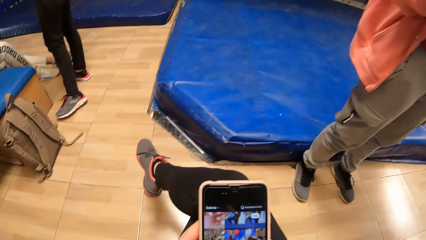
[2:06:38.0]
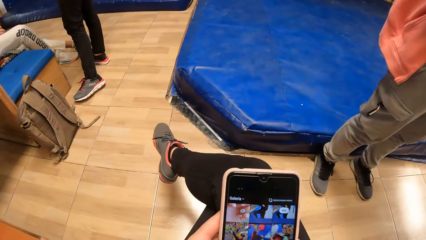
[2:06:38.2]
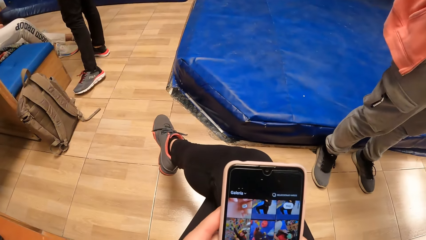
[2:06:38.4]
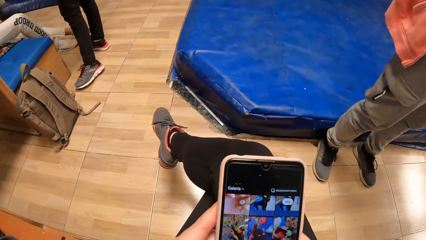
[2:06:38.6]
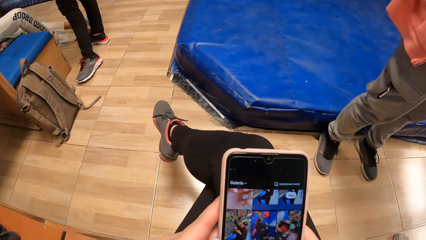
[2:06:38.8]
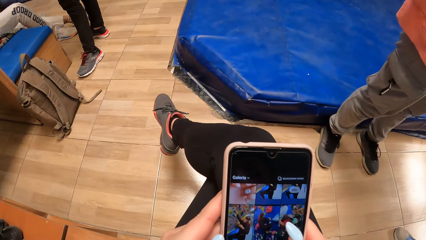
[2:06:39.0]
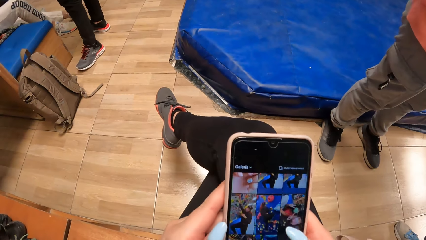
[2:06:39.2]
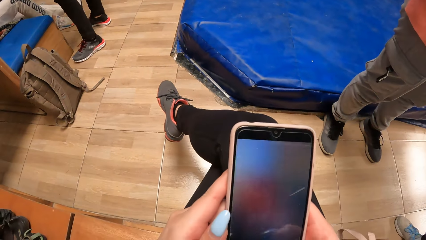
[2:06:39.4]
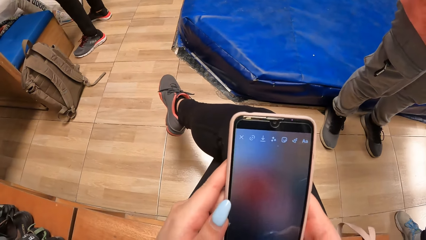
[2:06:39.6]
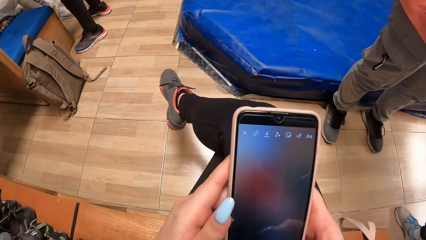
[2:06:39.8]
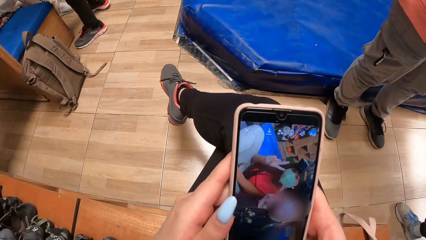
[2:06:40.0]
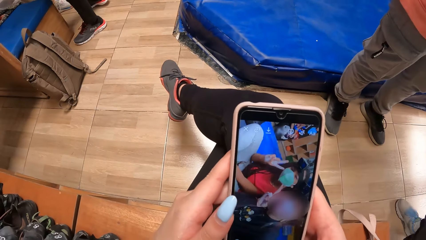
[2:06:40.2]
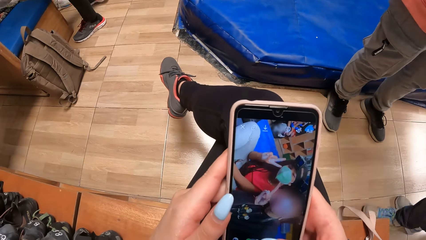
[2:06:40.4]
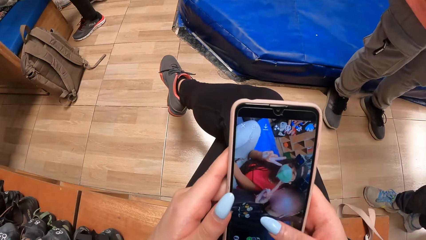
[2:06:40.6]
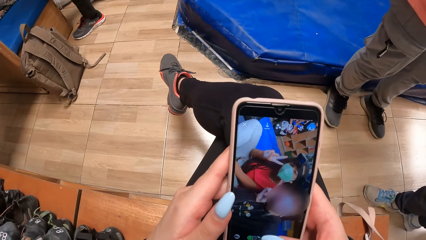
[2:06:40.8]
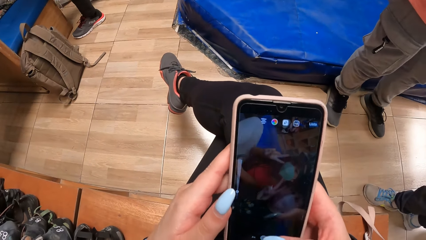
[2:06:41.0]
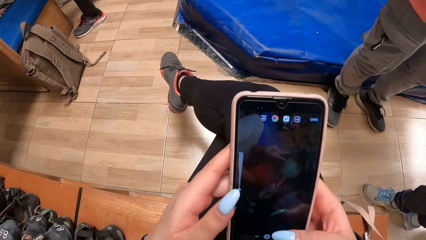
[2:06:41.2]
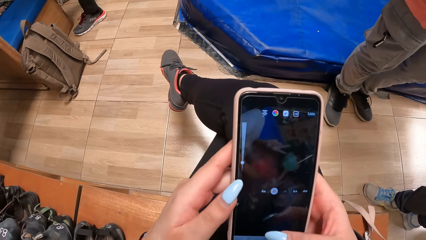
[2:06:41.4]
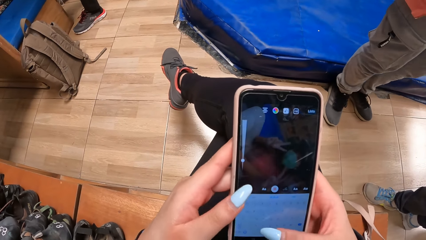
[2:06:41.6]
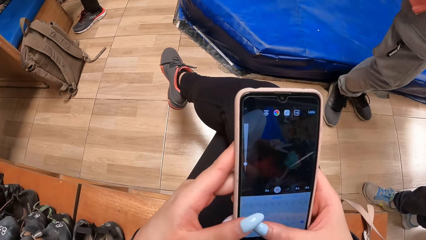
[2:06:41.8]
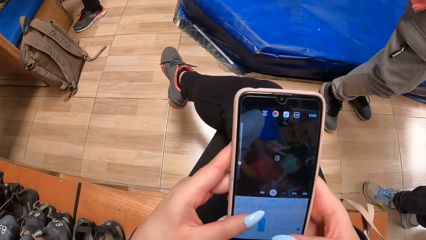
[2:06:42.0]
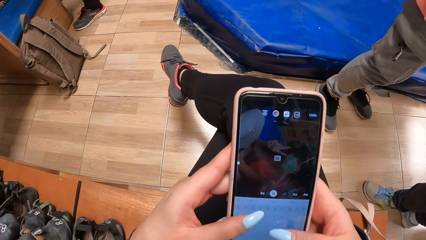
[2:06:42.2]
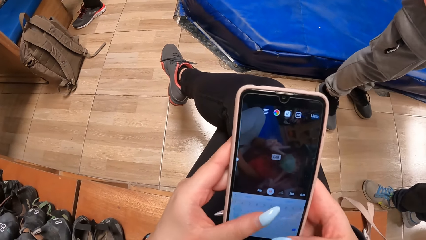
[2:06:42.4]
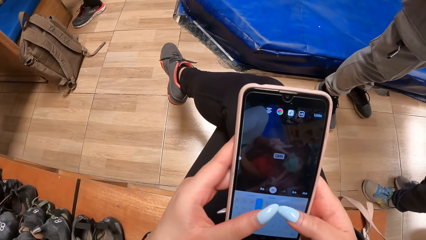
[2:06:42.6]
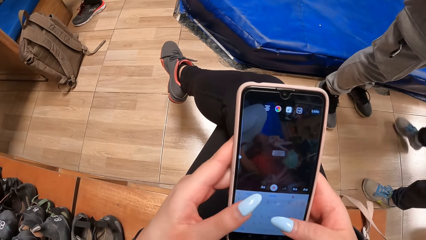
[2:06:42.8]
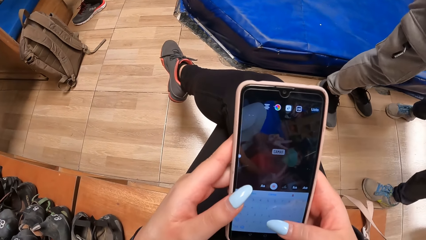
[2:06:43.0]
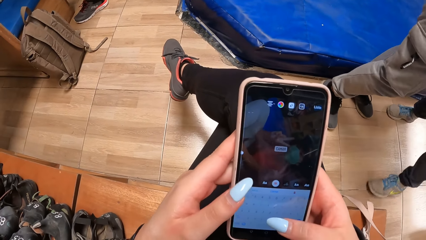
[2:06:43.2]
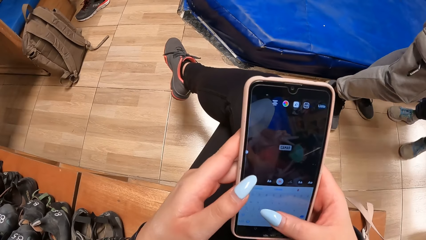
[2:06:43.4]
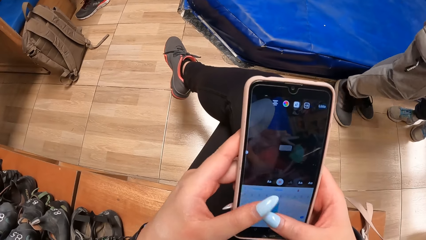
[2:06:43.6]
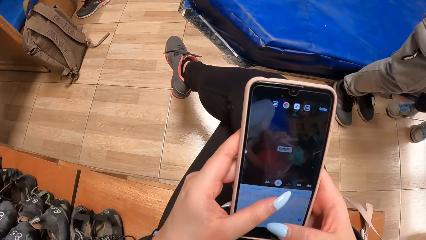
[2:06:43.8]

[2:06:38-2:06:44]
The camera wearer operates the phone.

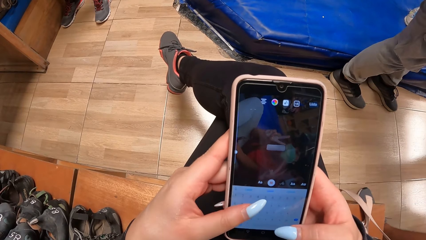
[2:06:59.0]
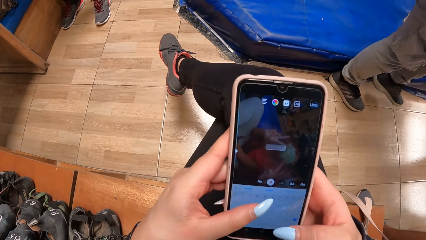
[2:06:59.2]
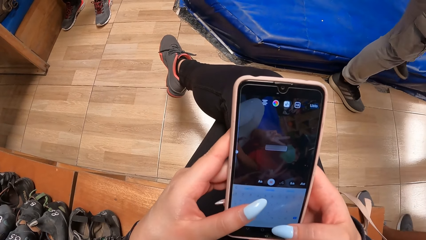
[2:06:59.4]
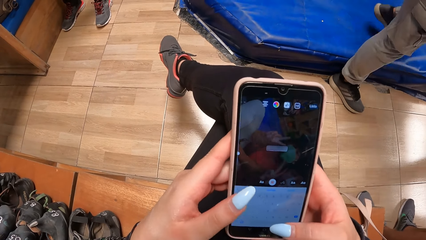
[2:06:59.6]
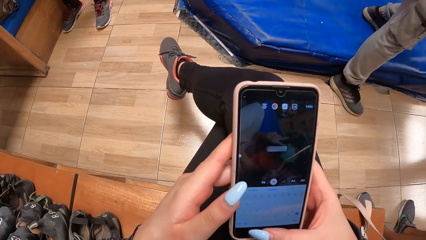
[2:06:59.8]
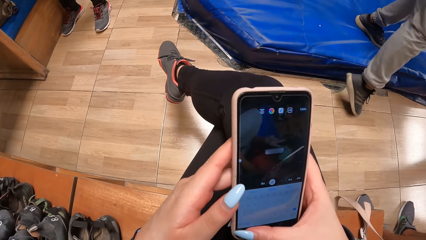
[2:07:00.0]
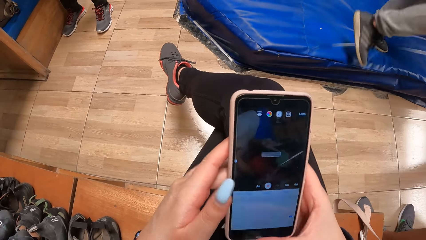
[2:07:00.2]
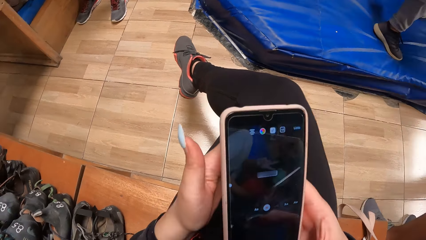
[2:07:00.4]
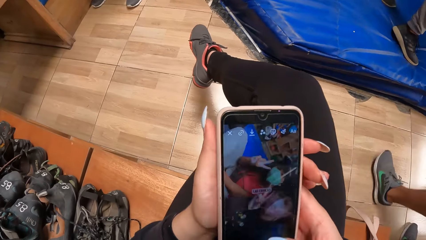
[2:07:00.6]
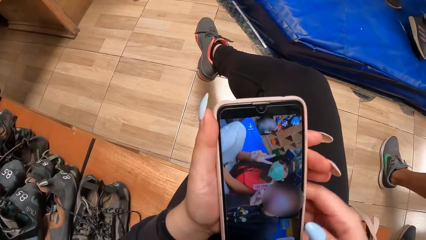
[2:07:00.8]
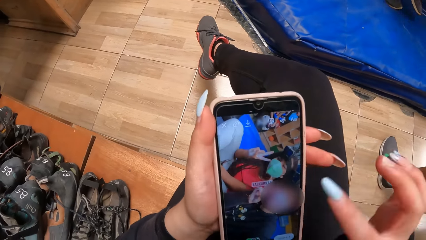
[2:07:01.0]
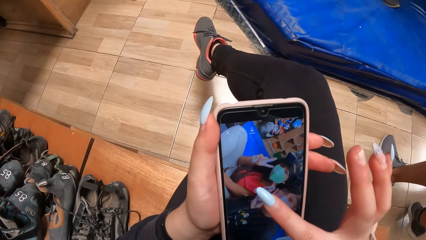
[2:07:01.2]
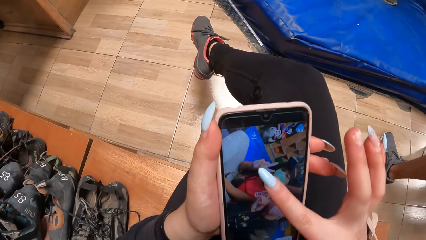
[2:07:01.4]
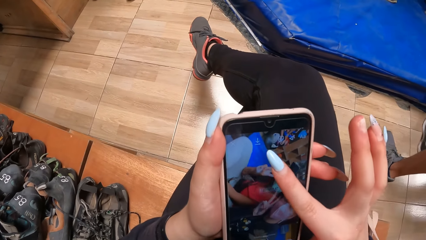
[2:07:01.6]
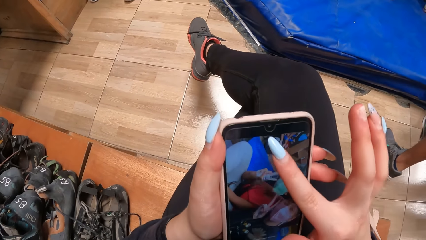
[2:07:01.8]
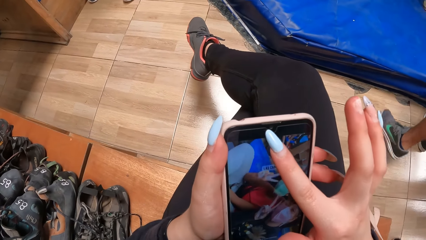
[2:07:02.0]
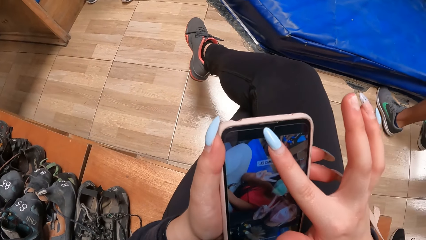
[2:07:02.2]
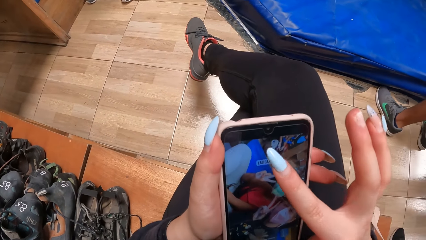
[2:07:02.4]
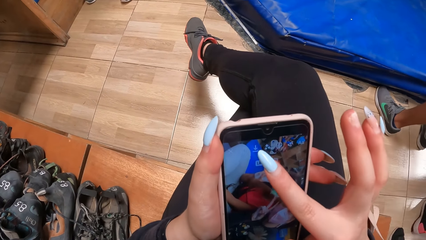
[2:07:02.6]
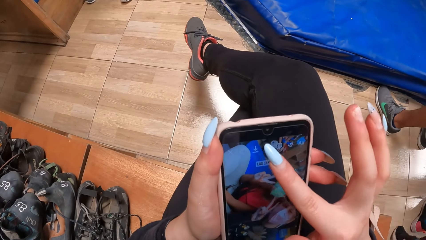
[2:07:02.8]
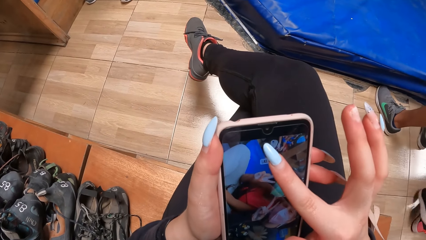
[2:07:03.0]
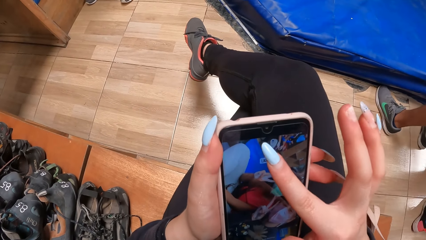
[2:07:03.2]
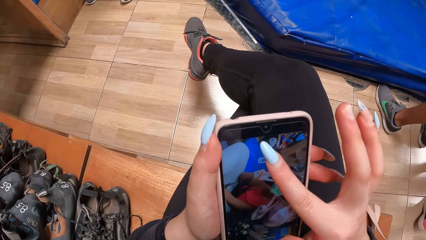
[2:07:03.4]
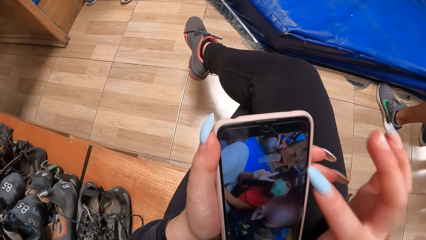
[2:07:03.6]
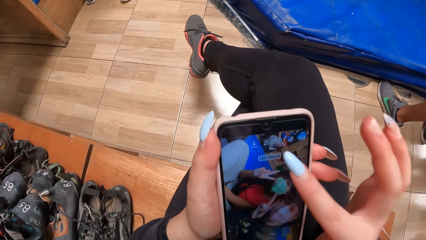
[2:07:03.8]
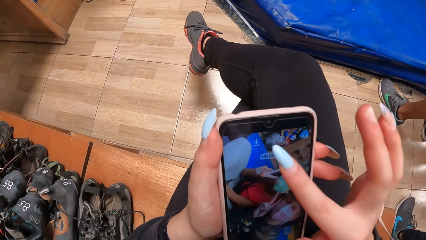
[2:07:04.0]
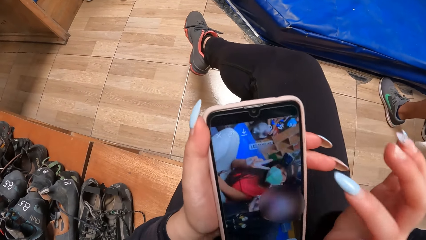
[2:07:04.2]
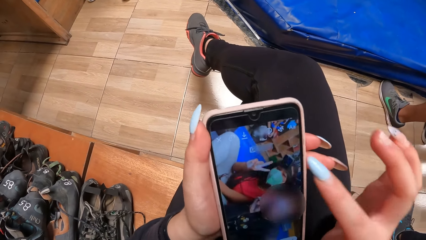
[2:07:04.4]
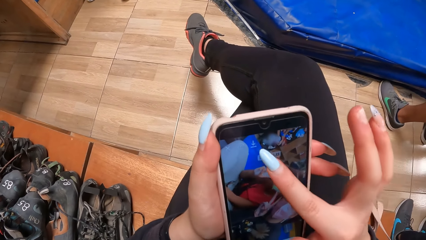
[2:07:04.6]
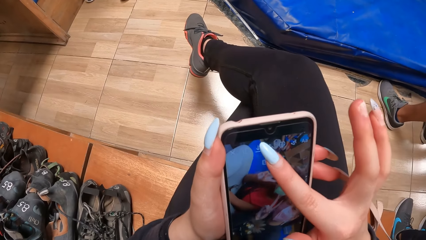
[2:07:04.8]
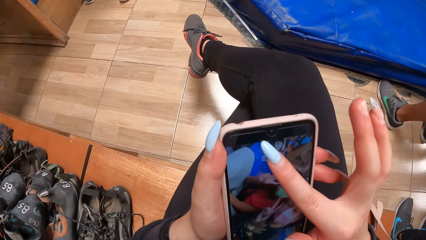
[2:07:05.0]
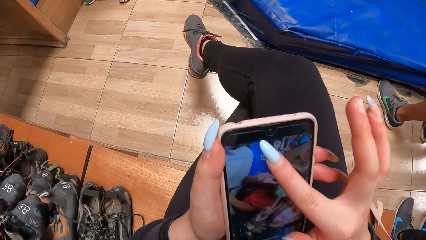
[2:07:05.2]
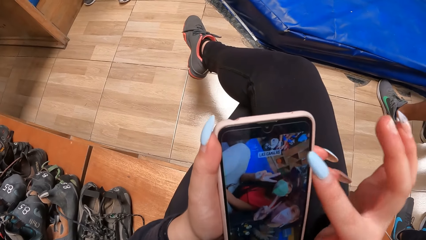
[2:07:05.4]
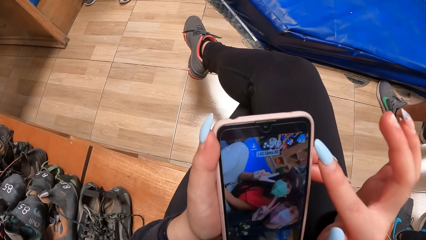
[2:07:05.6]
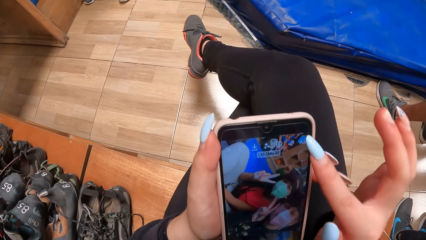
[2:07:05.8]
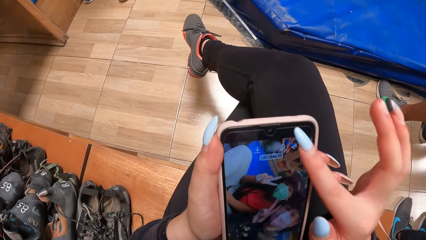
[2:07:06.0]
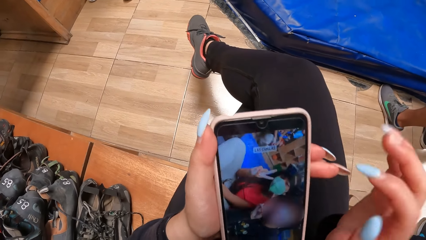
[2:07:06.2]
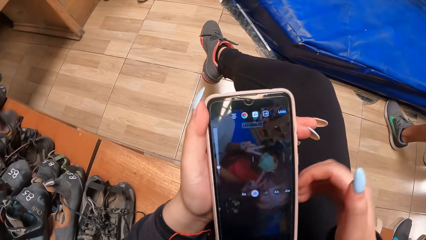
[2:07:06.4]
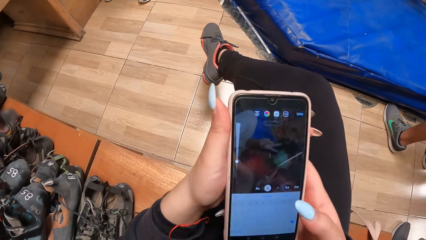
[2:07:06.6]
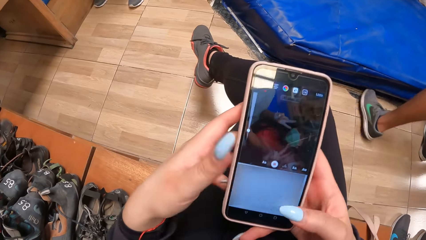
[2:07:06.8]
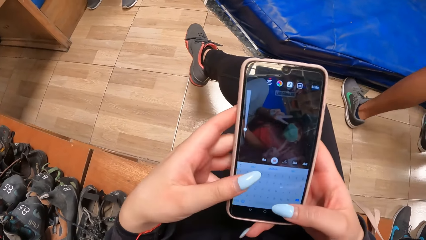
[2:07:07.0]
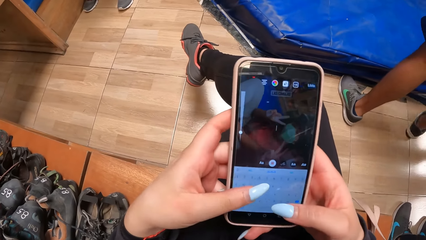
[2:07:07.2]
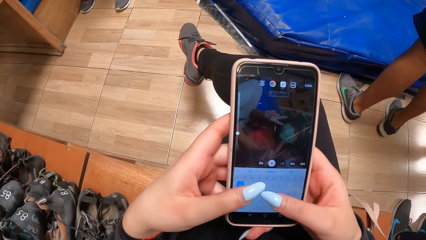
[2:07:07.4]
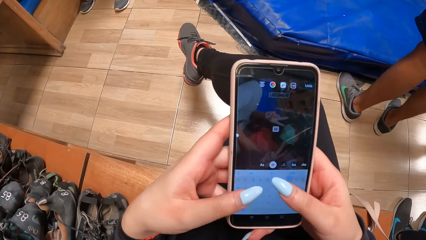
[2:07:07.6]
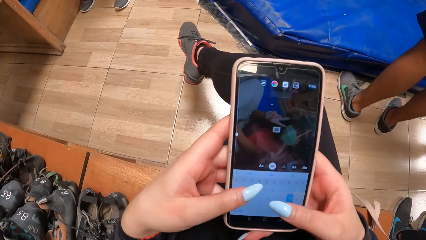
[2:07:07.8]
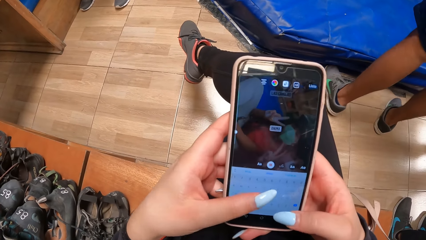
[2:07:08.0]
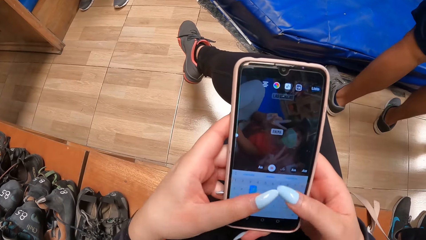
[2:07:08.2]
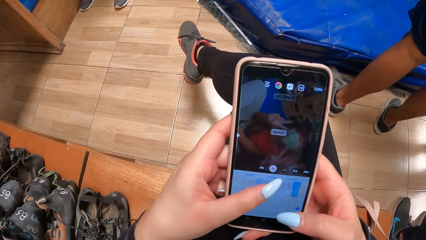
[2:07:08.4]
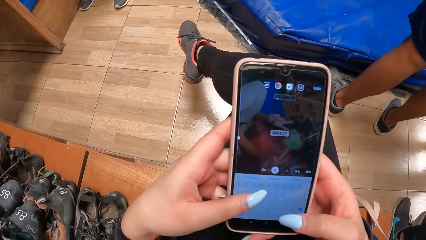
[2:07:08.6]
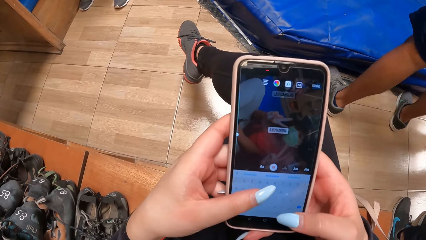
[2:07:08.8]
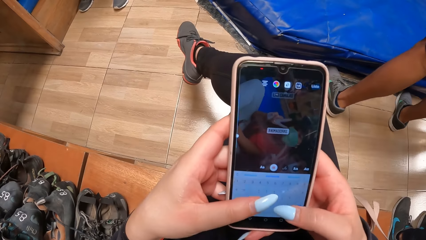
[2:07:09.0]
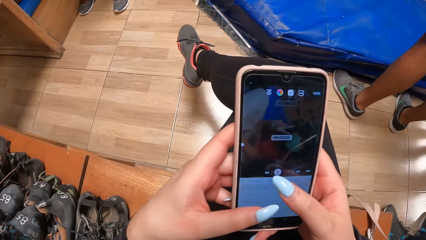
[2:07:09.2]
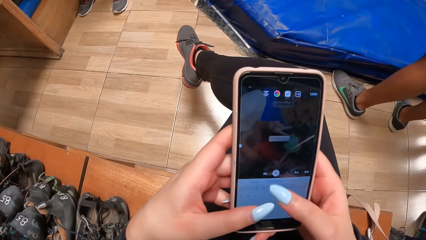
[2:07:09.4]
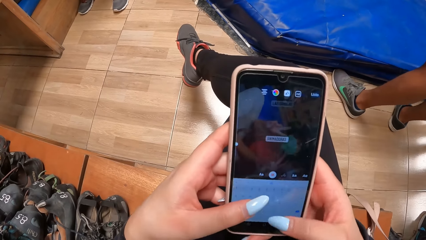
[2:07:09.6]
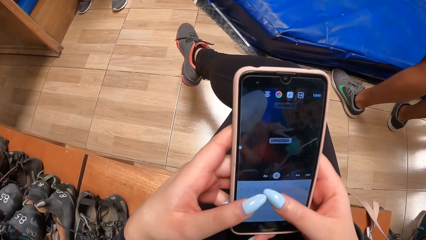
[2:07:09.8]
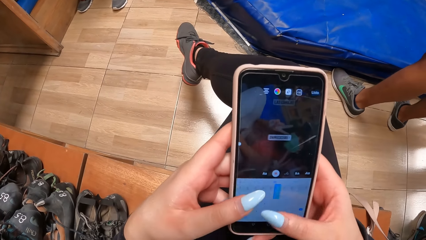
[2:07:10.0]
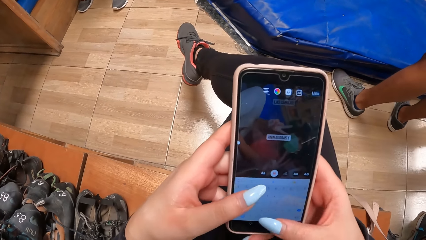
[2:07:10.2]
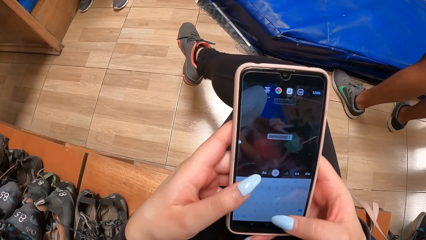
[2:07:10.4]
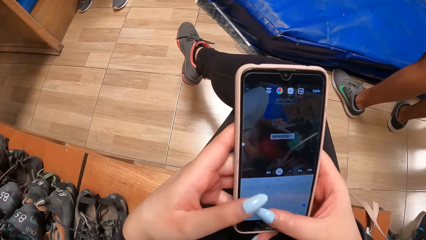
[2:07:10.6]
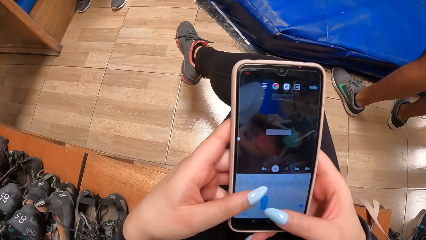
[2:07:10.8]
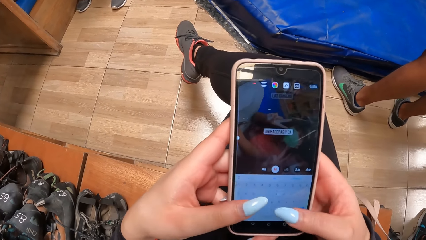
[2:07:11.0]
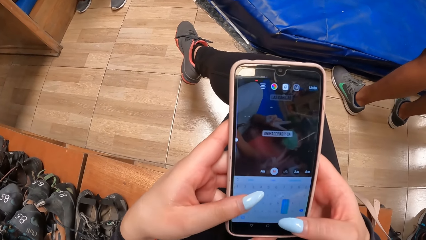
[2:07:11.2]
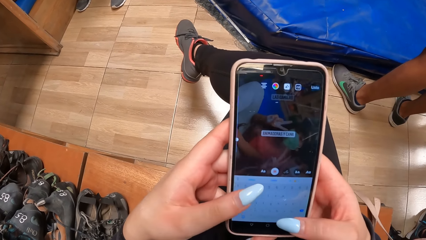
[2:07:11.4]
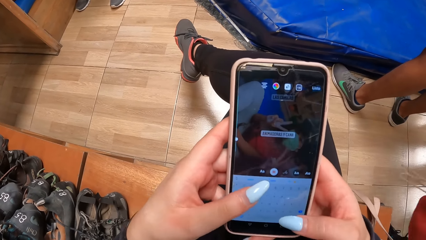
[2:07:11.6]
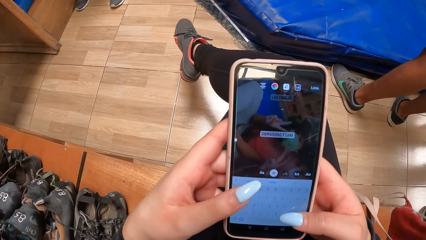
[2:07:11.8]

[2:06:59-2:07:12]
The camera wearer holds the phone with her left hand. She operates the phone with her right hand. She operates the phone with both hands. She operates the phone with both hands again.
